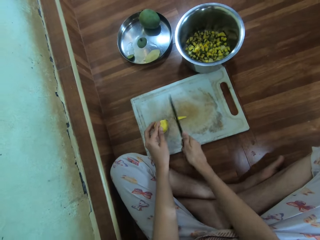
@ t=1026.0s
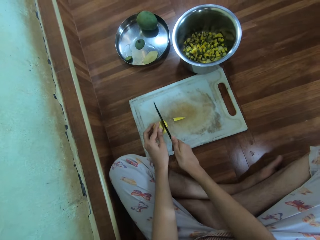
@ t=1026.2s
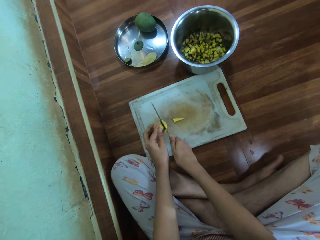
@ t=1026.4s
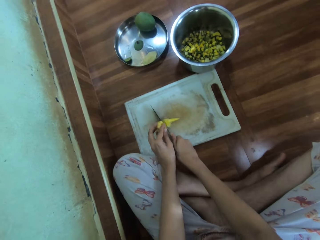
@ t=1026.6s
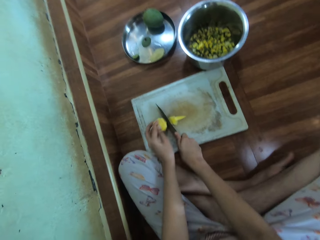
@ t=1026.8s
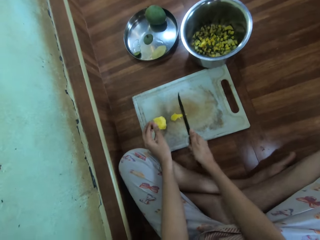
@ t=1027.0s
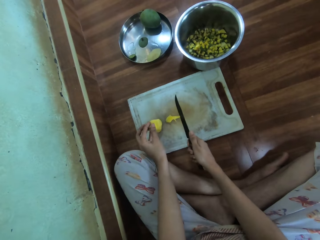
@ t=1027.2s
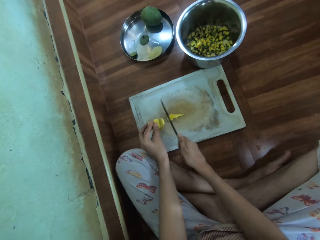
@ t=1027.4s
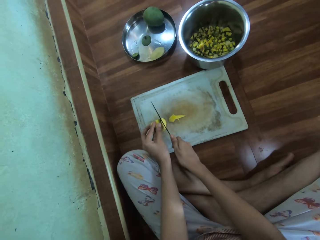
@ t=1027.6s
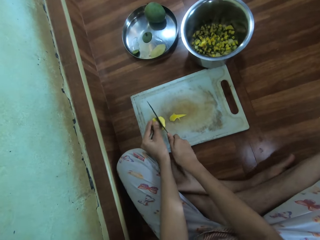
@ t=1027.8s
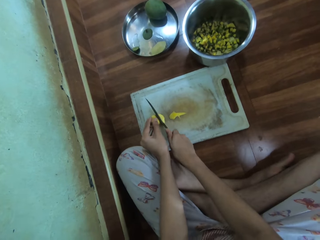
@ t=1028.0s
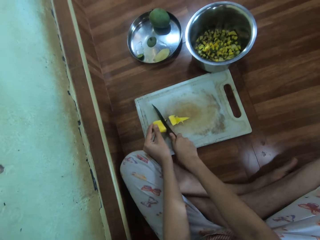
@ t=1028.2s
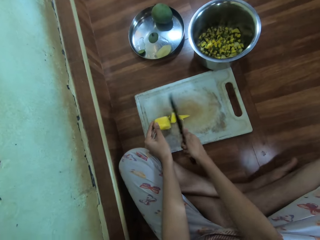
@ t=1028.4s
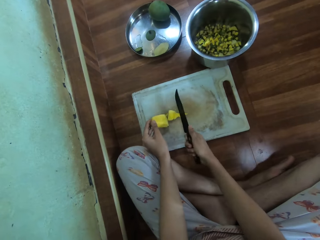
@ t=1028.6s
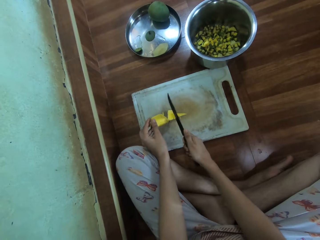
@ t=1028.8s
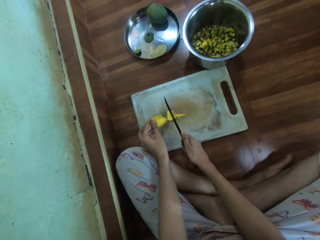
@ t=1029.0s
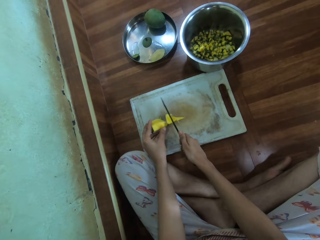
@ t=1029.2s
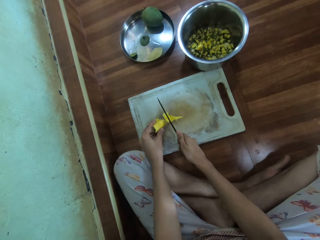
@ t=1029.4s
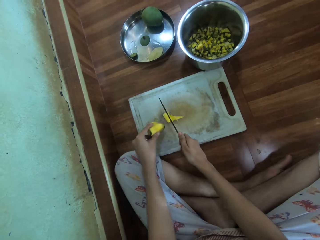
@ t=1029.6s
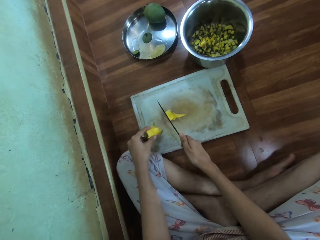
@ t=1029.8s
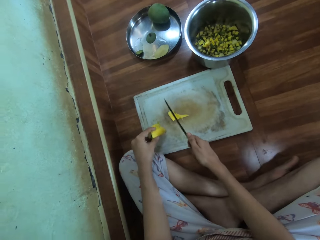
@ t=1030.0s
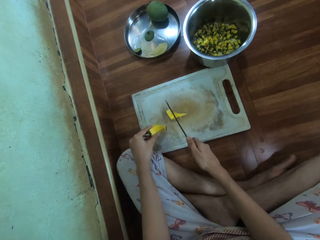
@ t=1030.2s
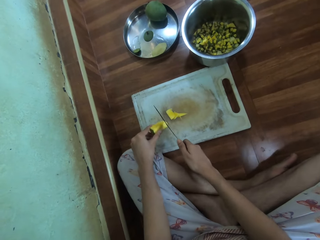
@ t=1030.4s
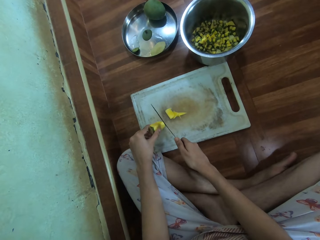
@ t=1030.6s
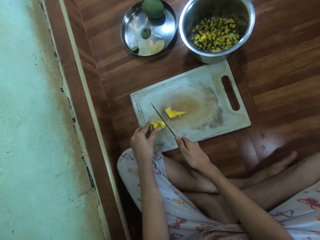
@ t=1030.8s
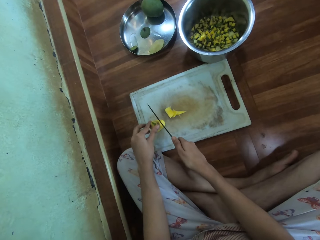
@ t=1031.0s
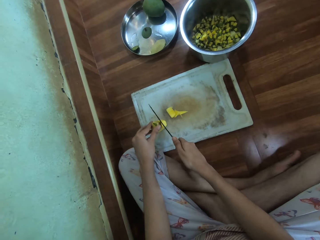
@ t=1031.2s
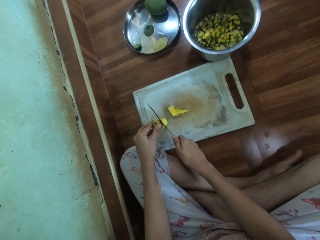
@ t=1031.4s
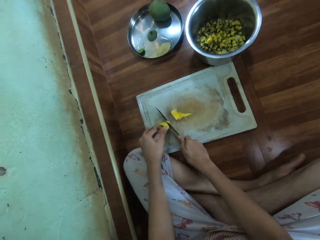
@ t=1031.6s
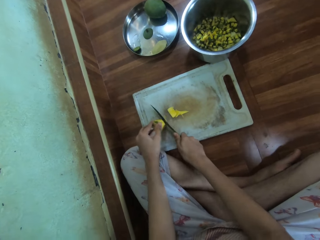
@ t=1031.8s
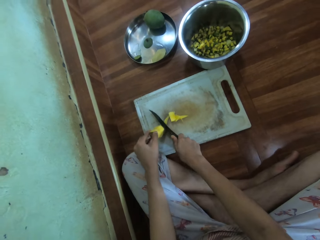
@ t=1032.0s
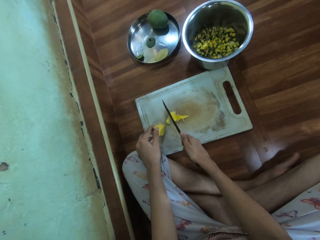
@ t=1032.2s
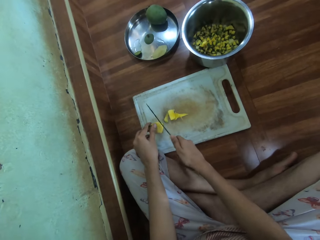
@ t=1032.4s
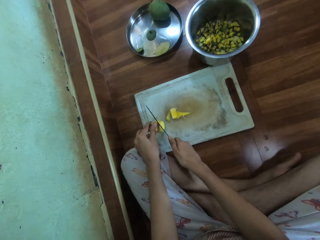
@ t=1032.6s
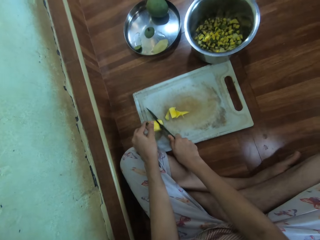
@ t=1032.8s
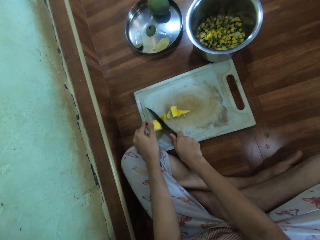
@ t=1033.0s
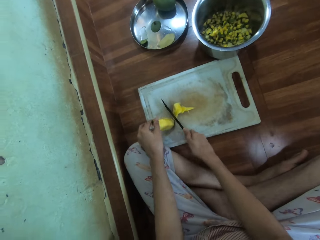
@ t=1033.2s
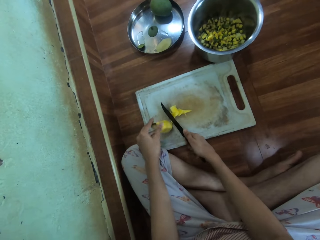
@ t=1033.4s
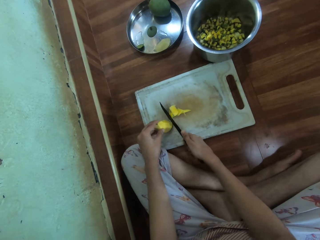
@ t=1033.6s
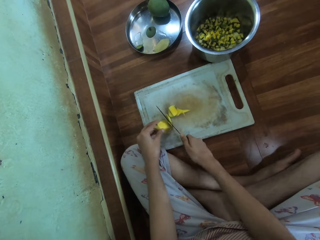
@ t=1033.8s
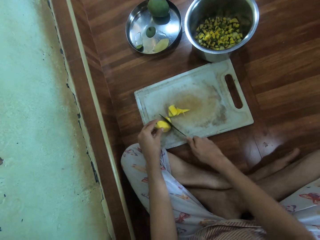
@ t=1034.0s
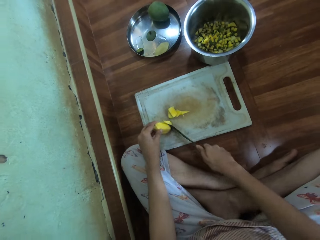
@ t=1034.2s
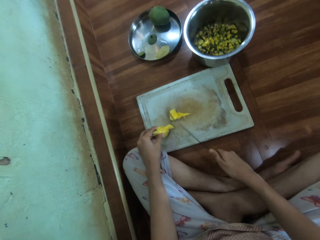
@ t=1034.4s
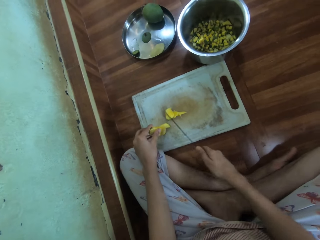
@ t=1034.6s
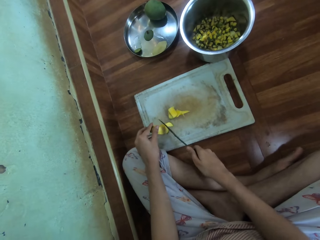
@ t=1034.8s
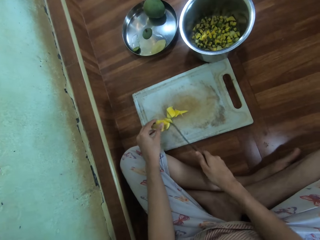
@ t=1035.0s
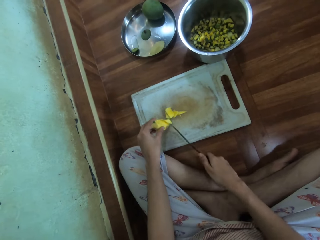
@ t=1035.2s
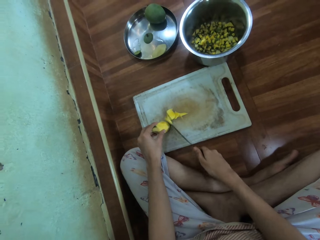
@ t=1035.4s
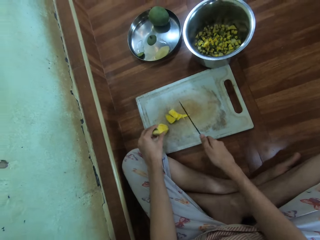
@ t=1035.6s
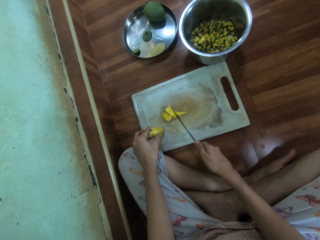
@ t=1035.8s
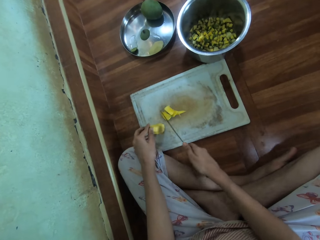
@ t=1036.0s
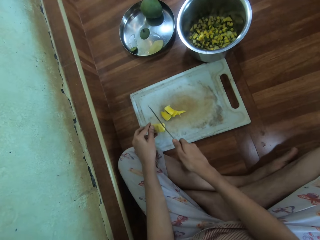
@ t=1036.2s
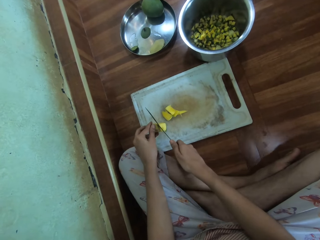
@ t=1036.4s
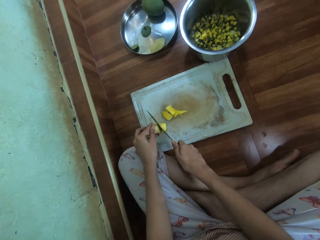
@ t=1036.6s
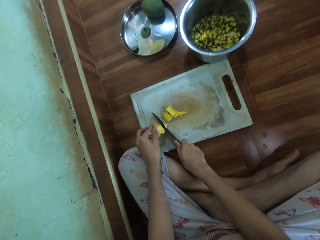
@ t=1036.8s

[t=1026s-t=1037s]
The camera wearer adjusts the mango. They hold the mango. They cut the mango with a knife.

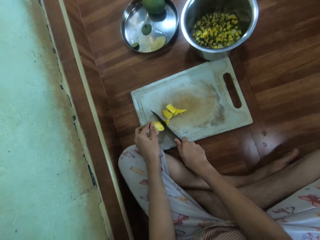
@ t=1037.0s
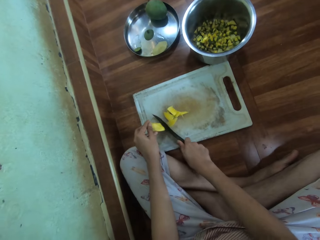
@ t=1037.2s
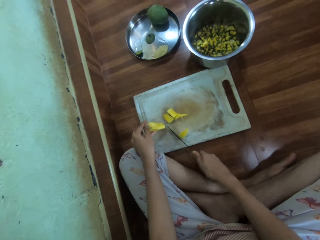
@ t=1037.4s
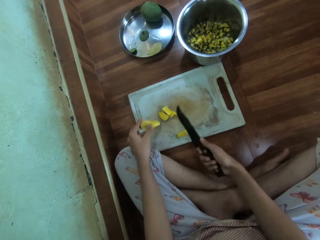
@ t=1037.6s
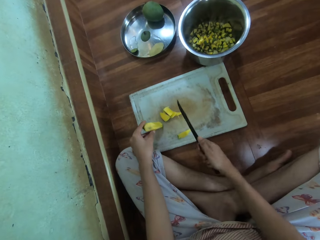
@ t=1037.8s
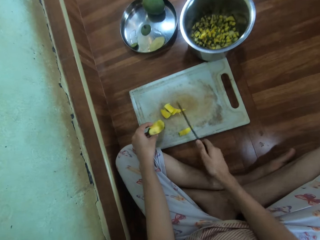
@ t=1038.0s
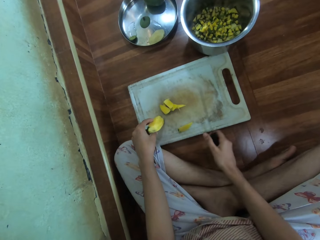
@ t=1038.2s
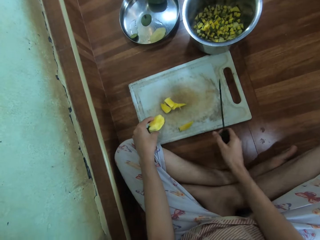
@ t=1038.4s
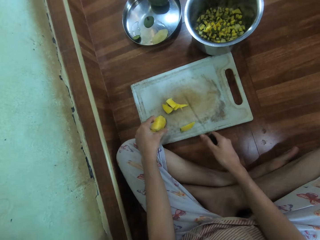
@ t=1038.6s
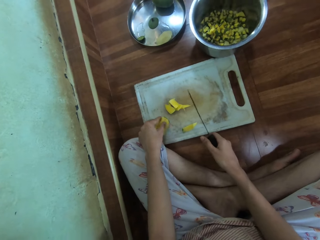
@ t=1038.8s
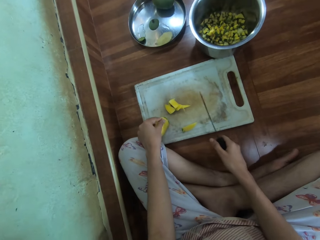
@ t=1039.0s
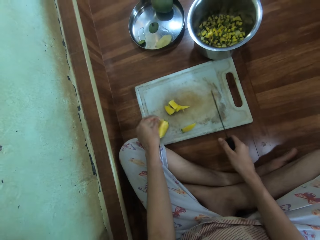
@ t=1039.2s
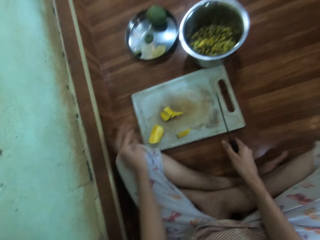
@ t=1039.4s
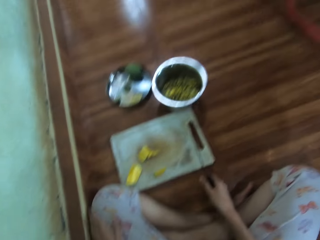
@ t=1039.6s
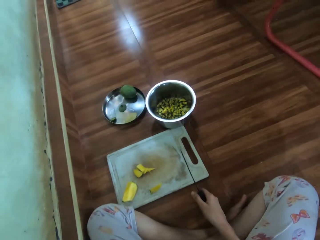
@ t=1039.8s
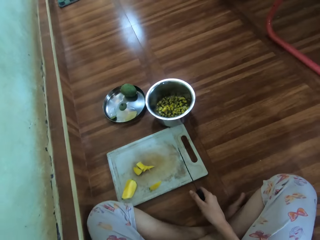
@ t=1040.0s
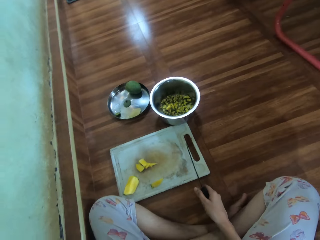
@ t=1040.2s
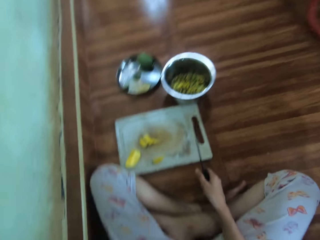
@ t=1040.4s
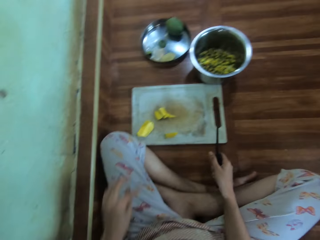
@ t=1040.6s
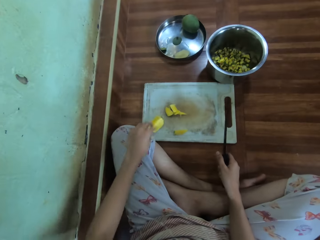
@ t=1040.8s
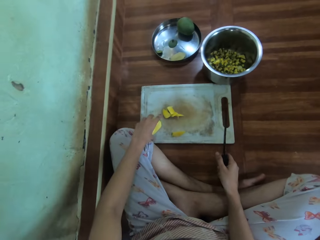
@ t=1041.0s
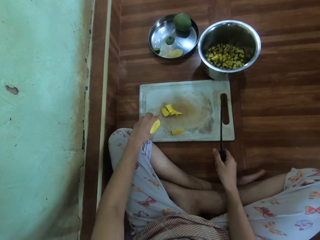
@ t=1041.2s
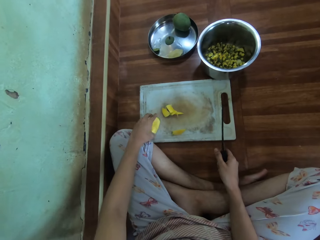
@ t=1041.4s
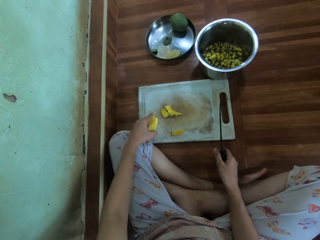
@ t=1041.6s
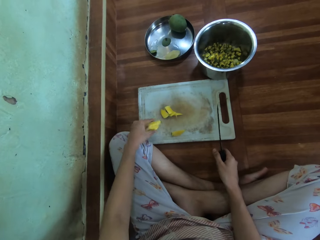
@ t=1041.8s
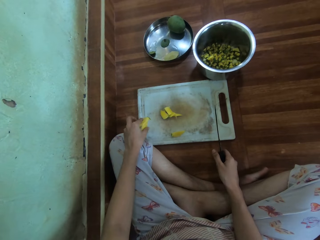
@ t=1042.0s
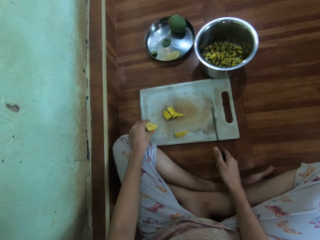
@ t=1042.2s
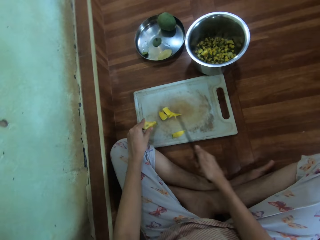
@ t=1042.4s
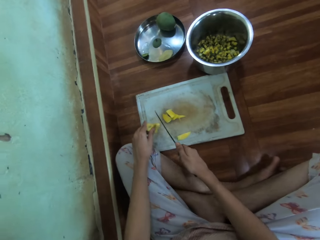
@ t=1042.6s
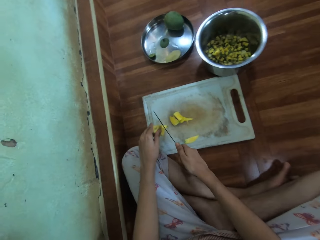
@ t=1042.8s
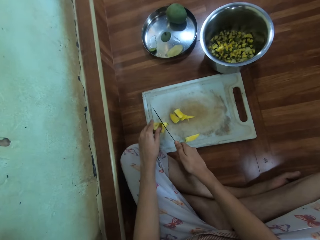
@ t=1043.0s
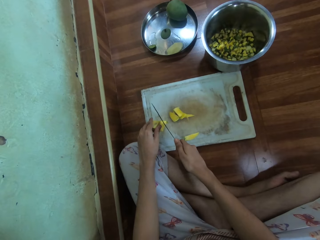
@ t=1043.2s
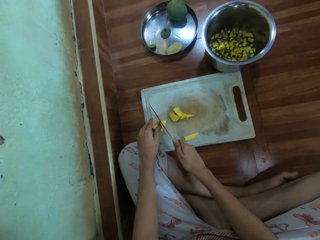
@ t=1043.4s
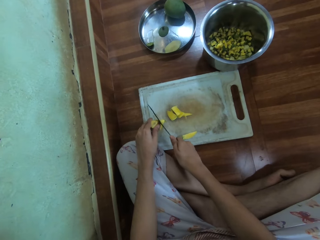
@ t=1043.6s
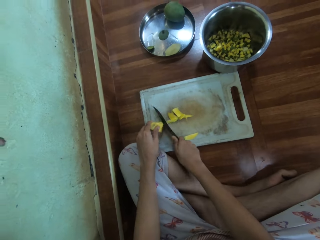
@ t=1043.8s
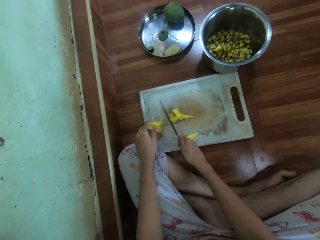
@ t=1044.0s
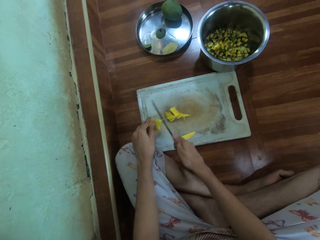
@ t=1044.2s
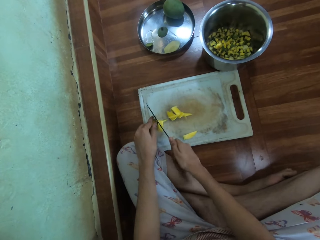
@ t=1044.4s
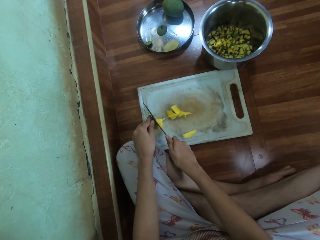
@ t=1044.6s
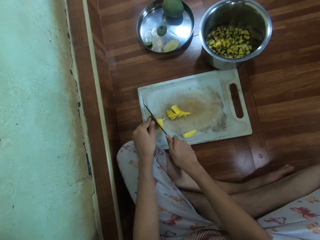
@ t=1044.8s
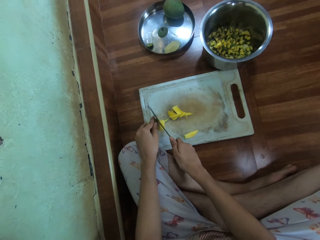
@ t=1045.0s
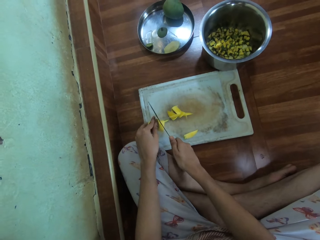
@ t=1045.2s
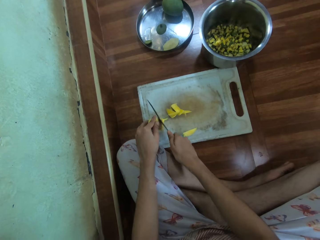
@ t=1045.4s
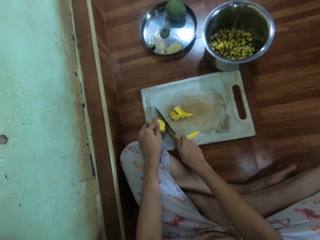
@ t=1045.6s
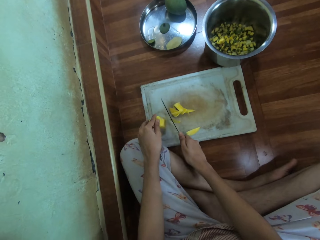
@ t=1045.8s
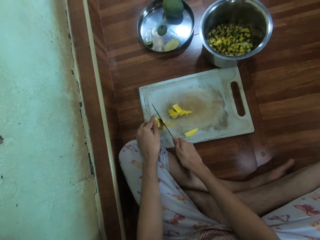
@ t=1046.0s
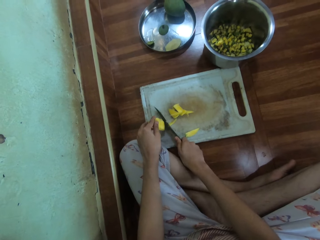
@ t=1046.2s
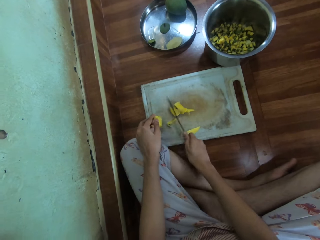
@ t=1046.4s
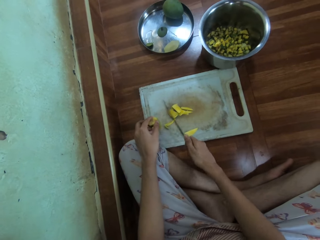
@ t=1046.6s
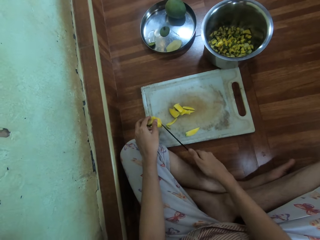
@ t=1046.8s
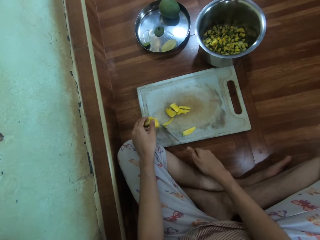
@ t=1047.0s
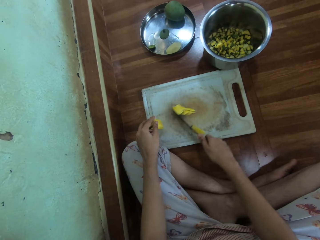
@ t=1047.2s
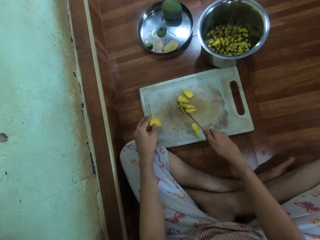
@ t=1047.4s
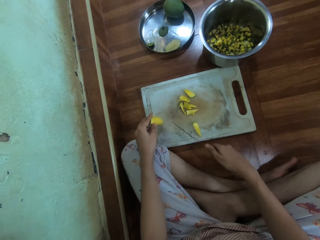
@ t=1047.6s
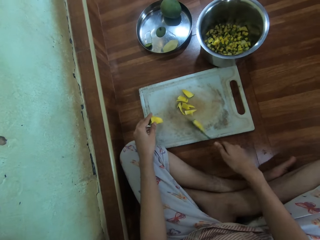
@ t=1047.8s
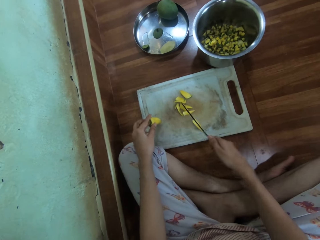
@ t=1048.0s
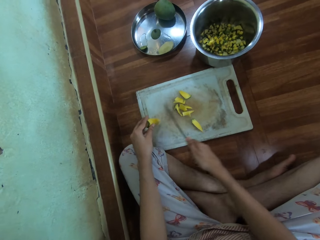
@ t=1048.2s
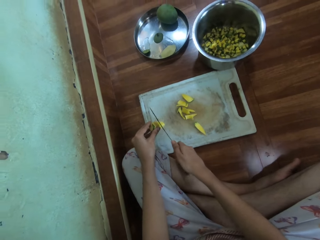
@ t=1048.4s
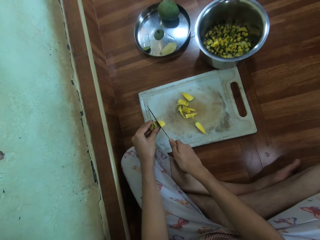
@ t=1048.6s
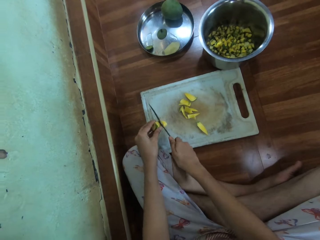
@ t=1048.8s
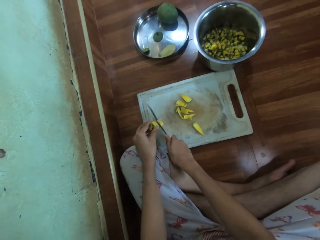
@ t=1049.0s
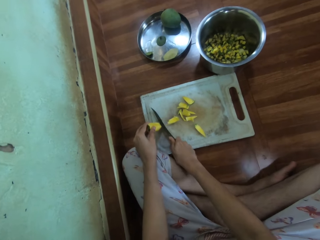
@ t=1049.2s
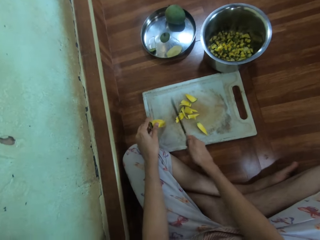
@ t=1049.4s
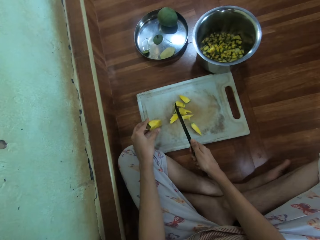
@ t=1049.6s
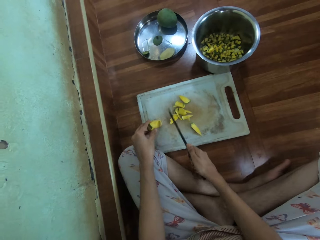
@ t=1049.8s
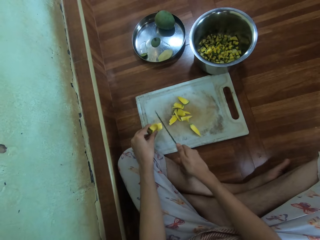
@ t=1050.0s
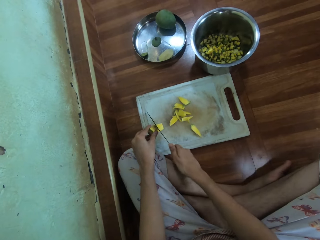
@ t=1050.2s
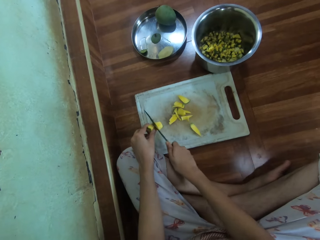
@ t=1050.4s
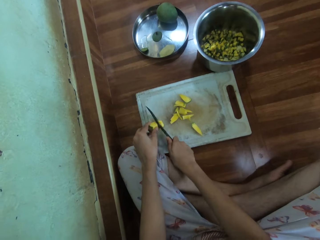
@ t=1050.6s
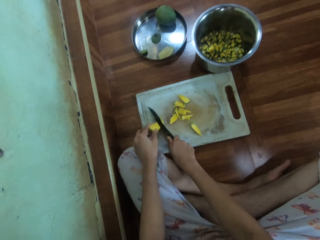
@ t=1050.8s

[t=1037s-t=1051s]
The camera wearer removes something from a mango. They pick the mango and adjust the mango. They cut the mango with a knife. They adjust the mangoes and push the mangoes with the knife. They cut the mango with the knife.
